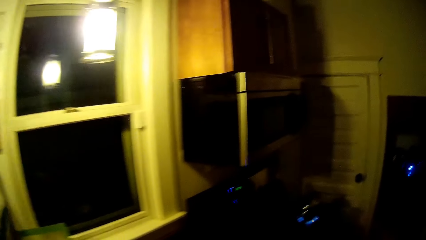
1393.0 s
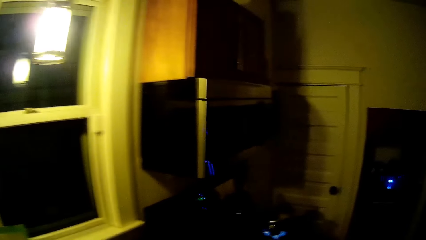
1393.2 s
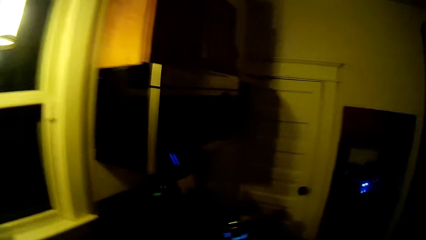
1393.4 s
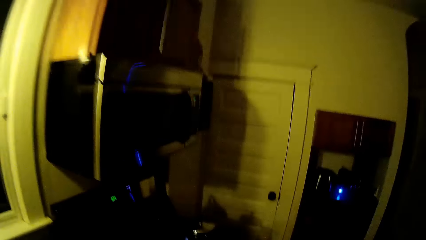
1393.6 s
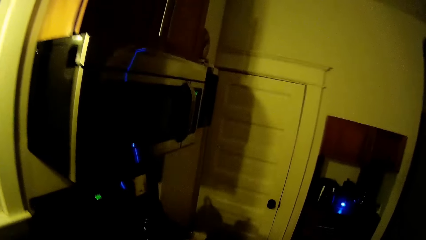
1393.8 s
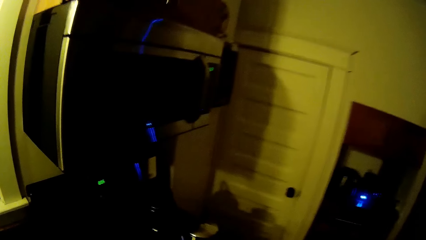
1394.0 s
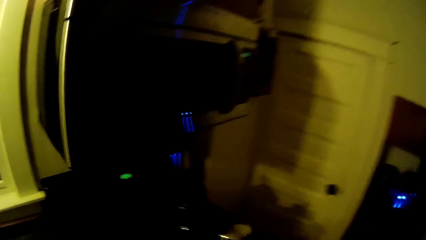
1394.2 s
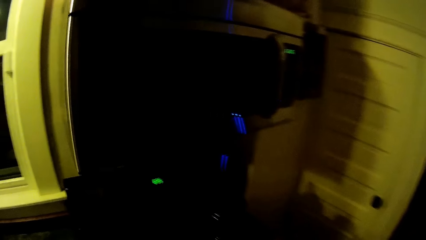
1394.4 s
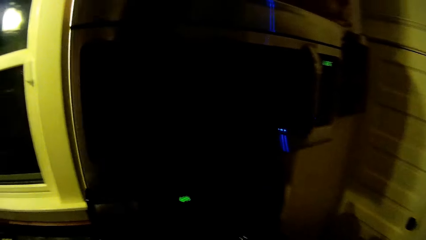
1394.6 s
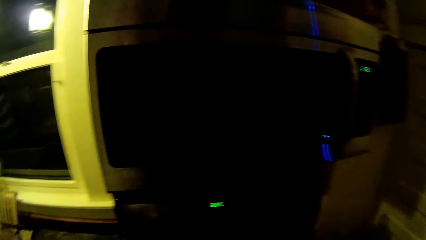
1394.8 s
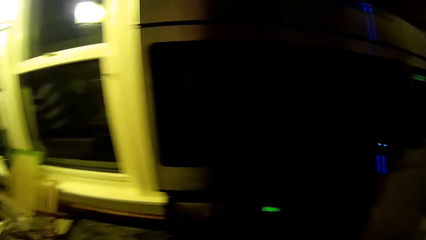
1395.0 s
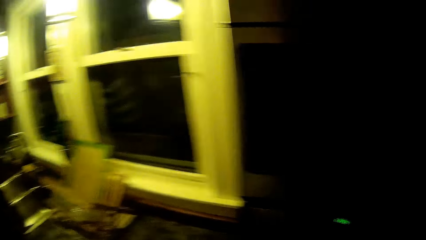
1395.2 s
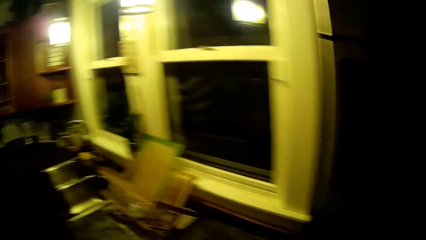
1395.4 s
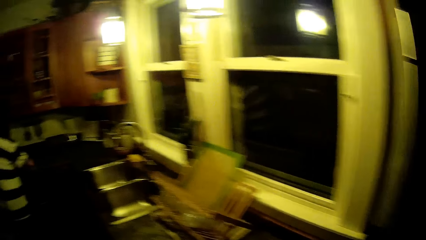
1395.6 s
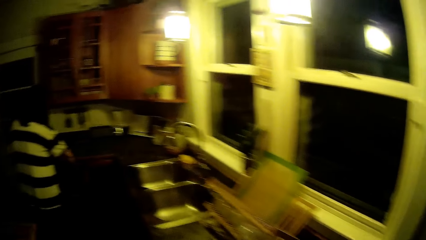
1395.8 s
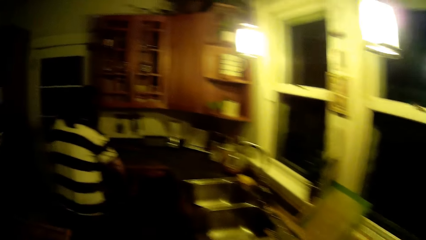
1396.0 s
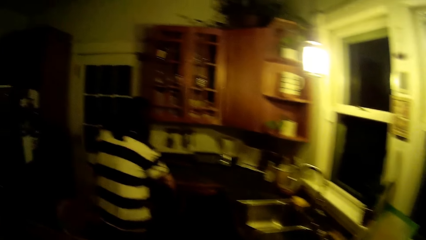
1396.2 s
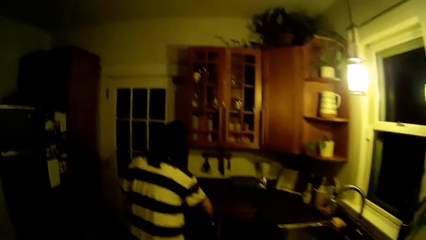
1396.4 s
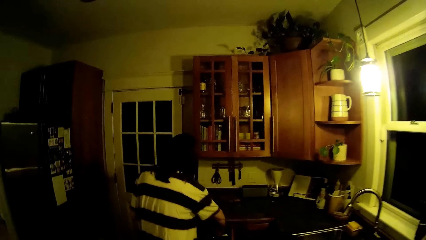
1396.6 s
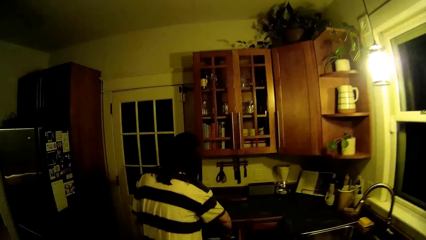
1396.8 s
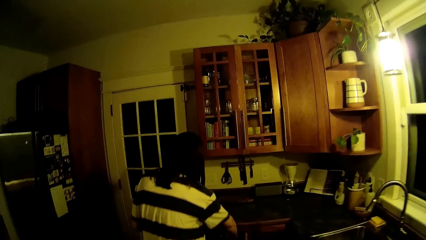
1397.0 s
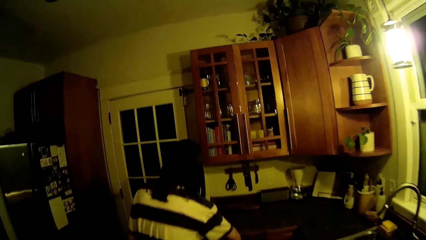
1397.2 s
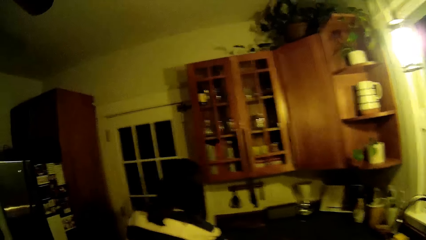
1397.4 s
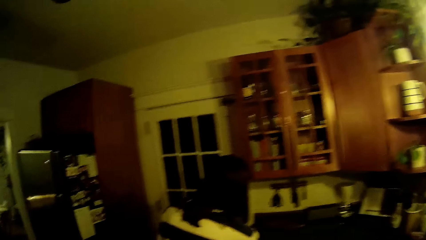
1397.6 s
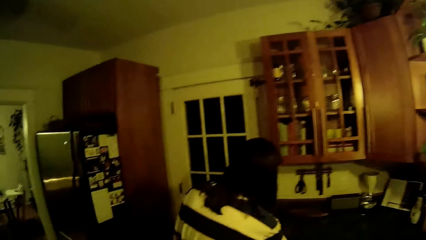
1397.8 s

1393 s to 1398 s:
The camera wearer walks around the kitchen.

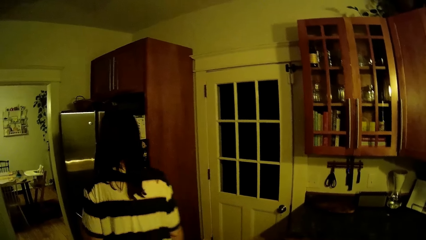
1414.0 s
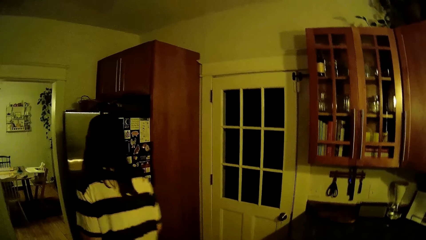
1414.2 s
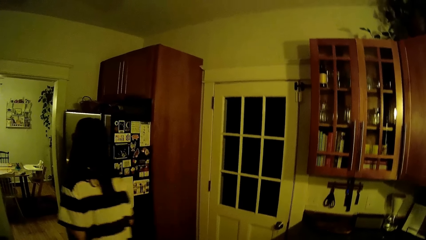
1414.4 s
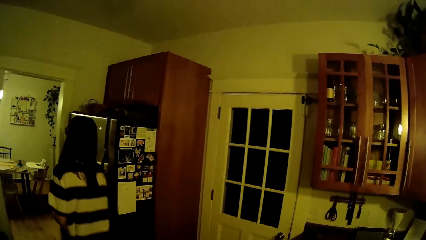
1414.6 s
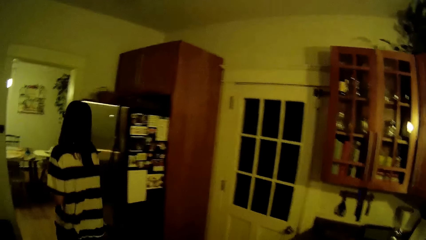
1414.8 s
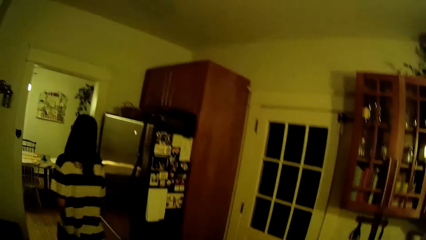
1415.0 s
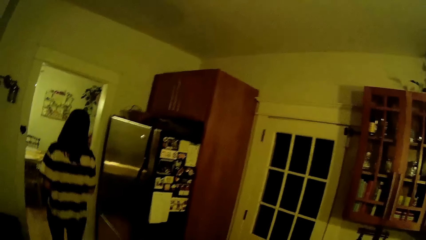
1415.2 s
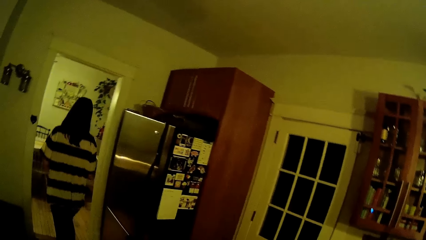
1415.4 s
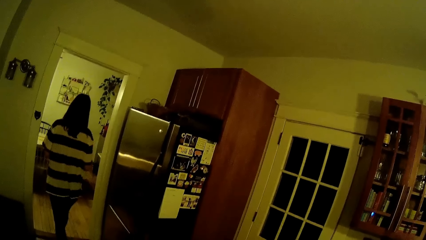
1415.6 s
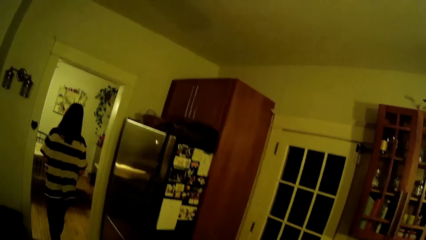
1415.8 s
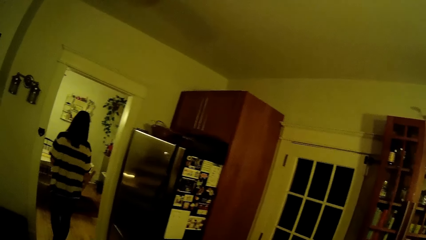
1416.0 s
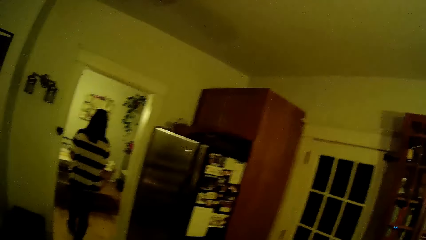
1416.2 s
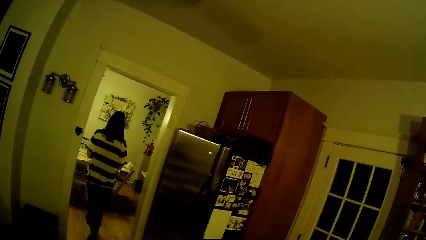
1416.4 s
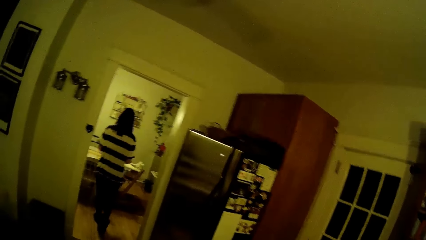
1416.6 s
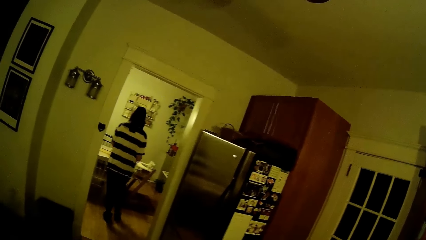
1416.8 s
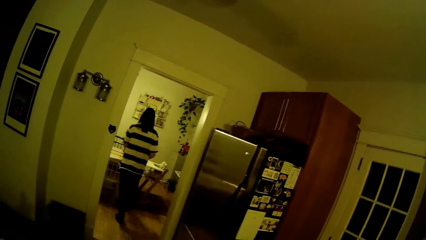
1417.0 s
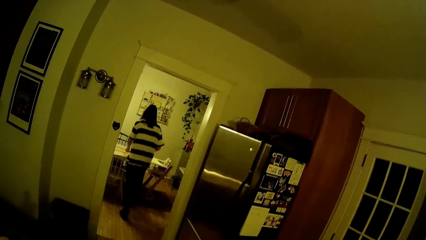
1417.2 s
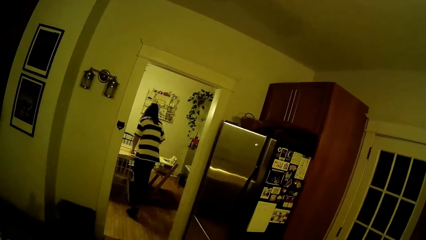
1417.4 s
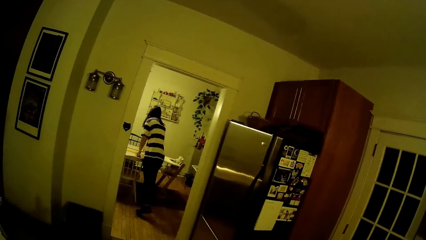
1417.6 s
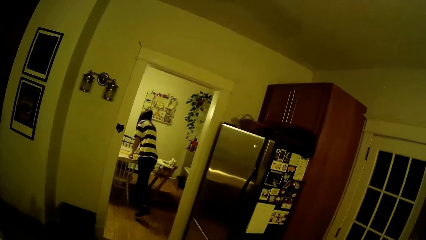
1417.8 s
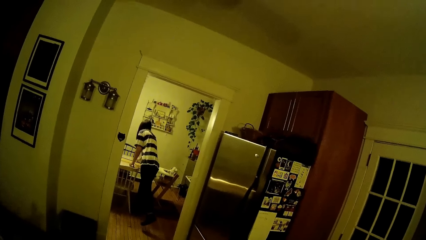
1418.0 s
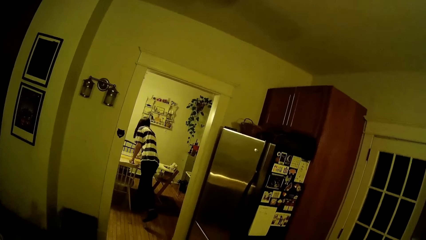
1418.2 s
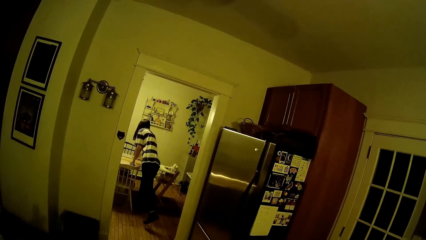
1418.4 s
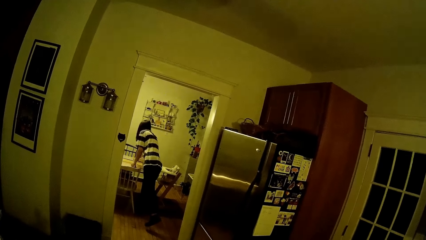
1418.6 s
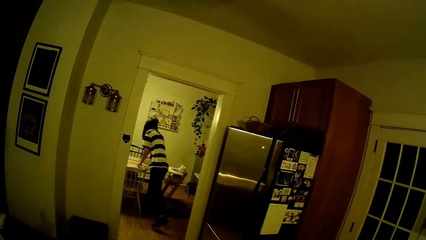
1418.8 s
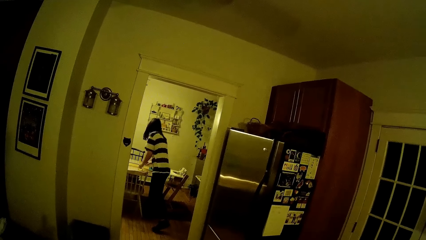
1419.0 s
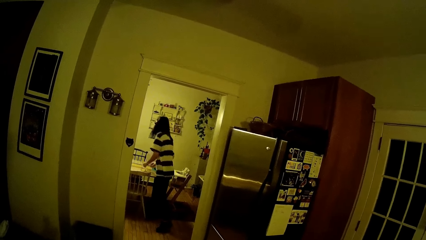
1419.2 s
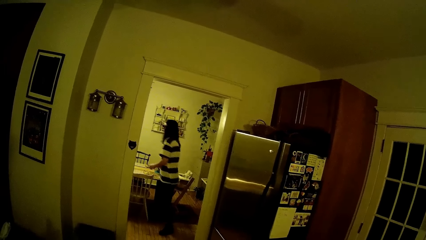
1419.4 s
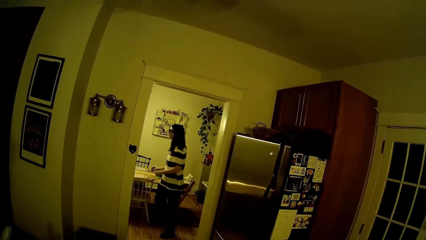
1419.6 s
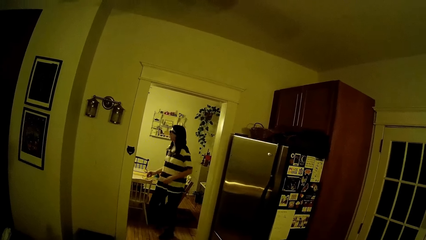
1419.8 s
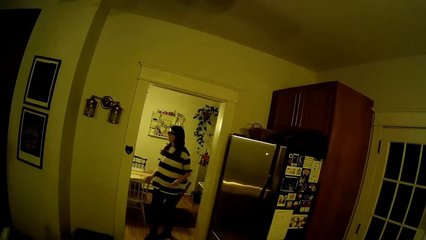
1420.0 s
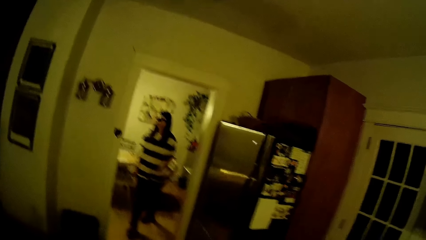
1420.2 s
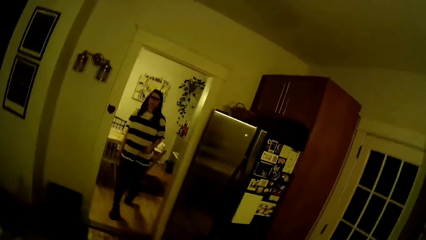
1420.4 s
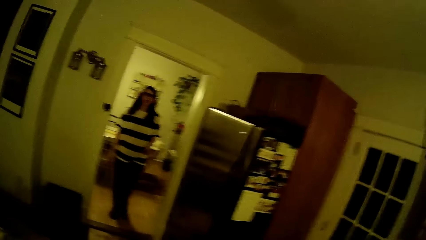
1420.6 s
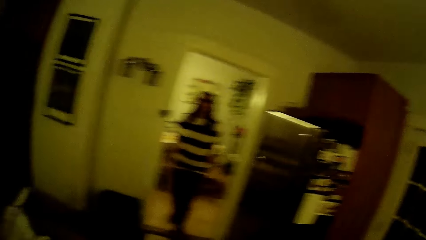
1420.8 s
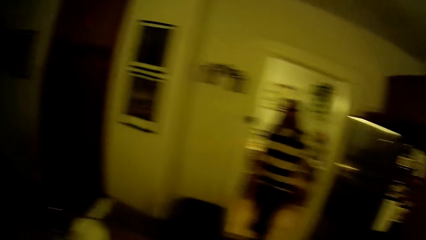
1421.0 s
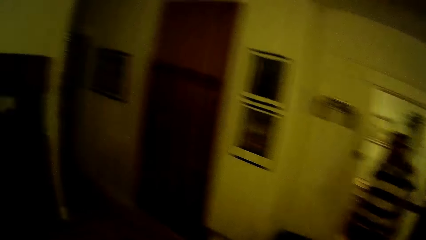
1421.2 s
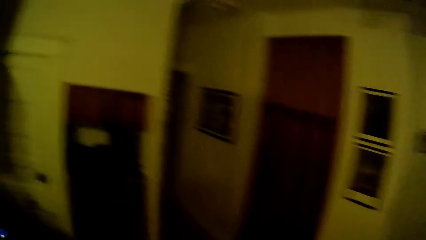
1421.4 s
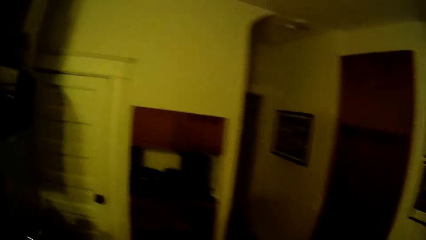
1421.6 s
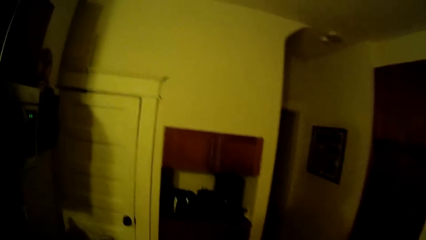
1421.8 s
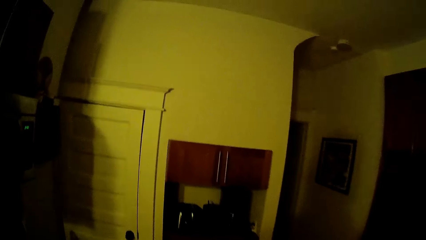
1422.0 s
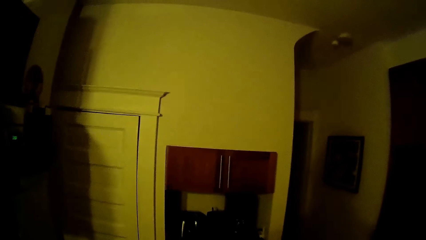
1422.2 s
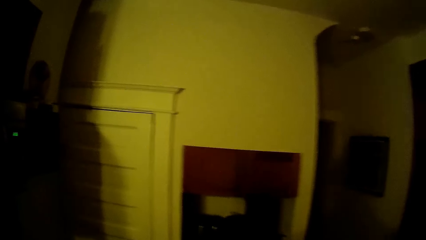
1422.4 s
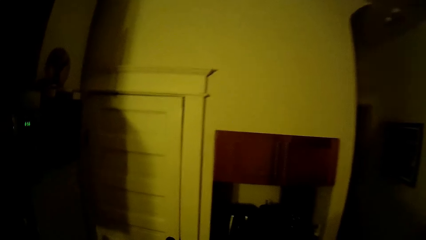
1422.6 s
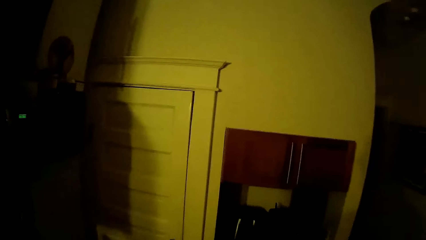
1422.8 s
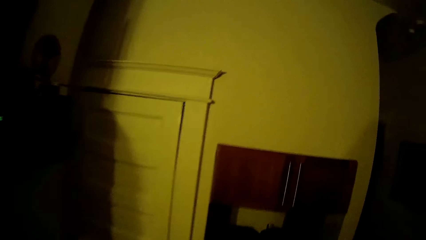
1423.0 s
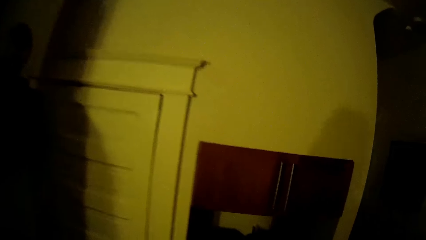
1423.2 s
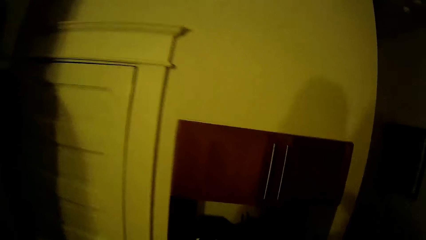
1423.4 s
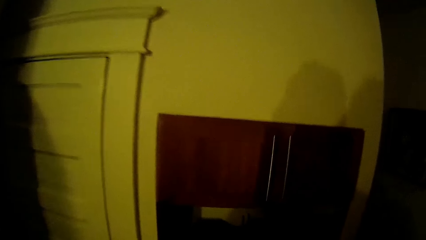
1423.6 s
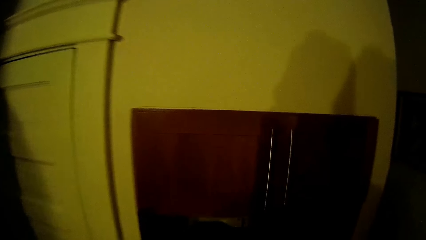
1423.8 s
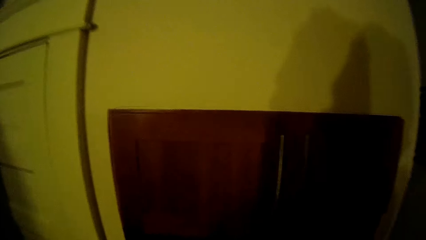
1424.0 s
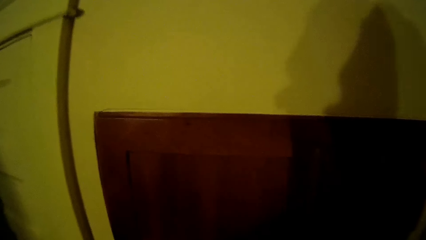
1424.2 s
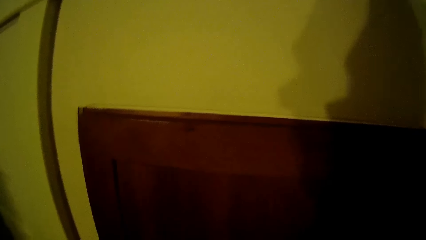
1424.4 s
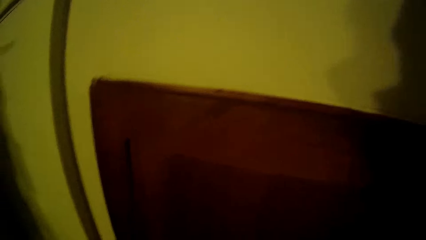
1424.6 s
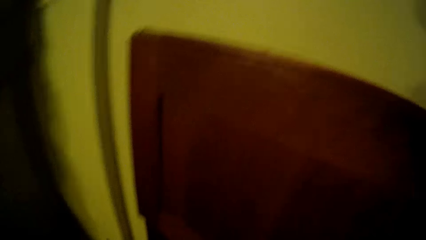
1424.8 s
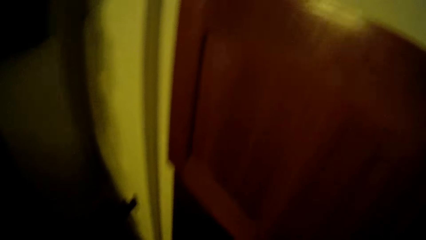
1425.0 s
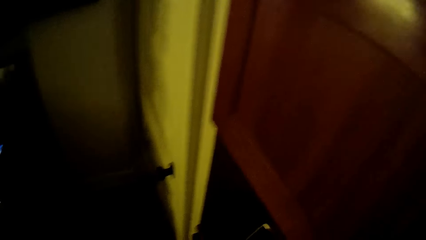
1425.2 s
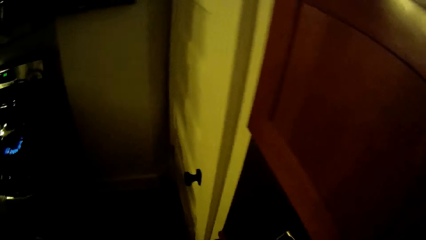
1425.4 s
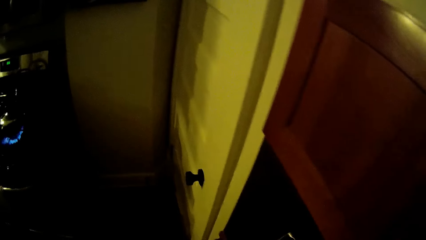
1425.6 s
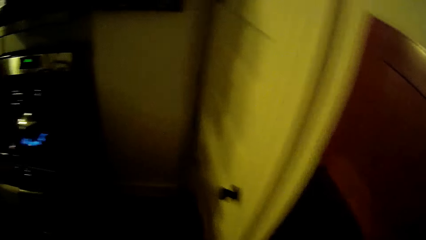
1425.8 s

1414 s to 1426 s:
The woman walks into the dining room, places her hands on the dining table, and walks into the kitchen. The camera wearer walks towards the cabinet.
